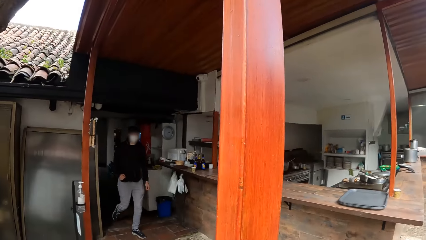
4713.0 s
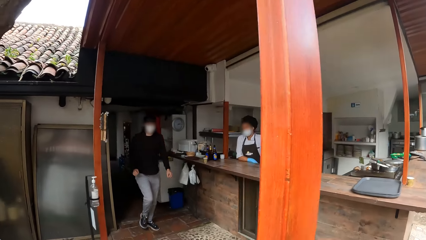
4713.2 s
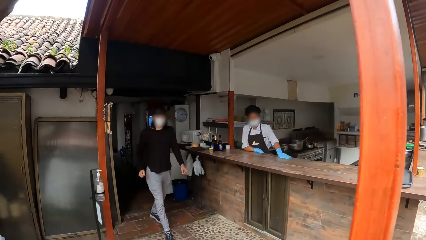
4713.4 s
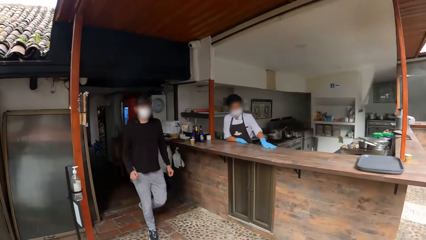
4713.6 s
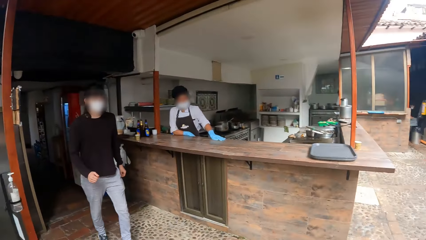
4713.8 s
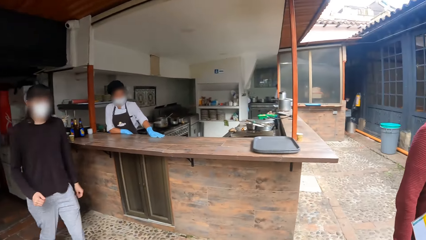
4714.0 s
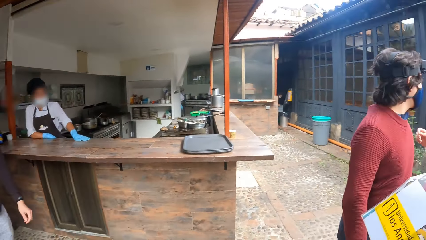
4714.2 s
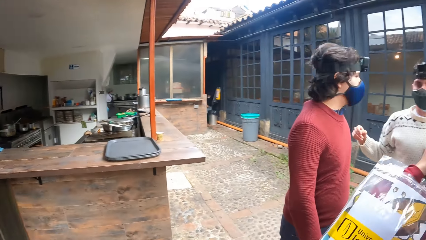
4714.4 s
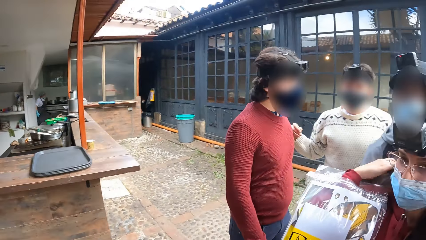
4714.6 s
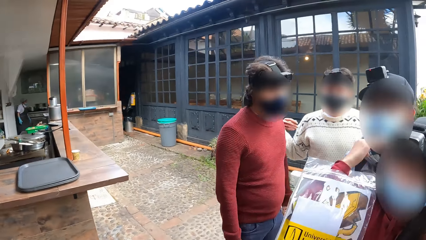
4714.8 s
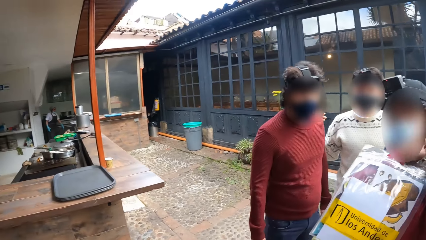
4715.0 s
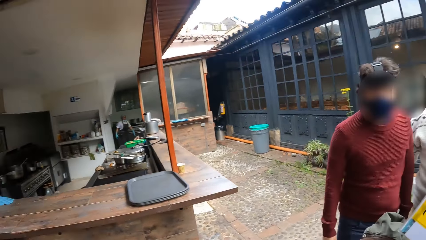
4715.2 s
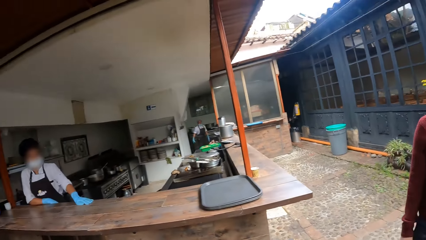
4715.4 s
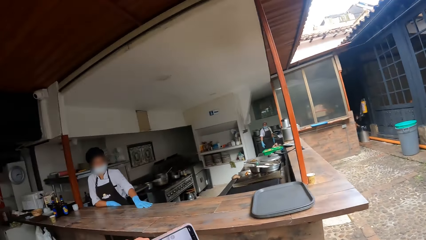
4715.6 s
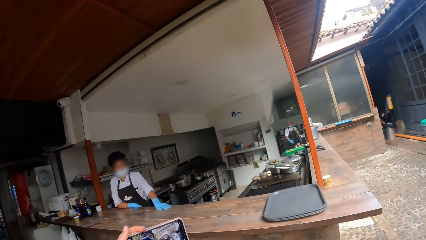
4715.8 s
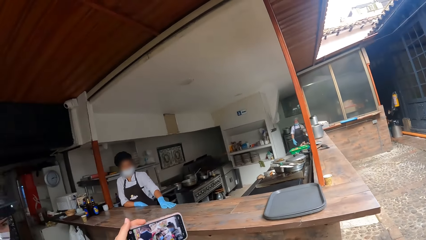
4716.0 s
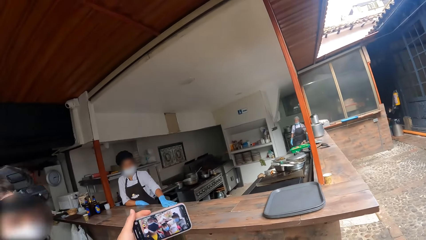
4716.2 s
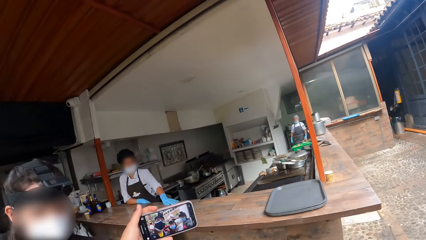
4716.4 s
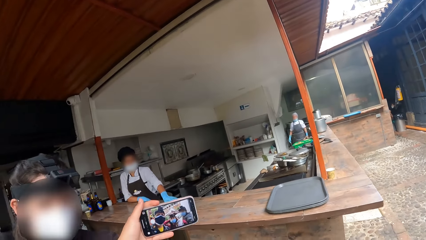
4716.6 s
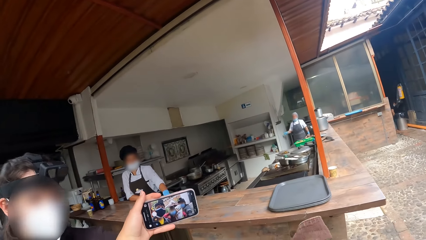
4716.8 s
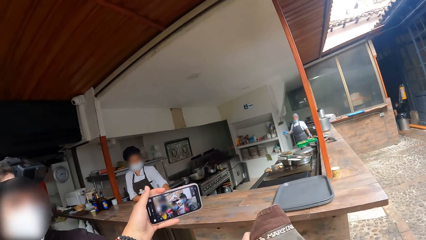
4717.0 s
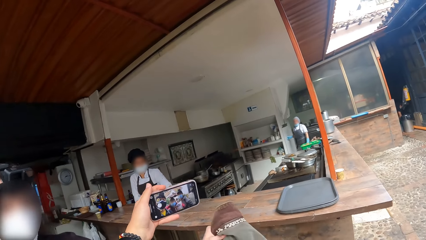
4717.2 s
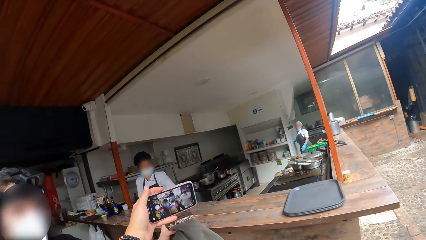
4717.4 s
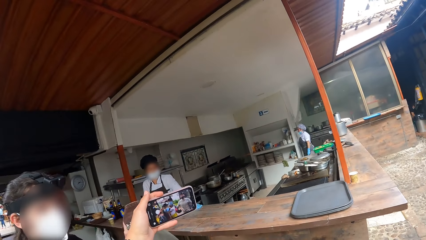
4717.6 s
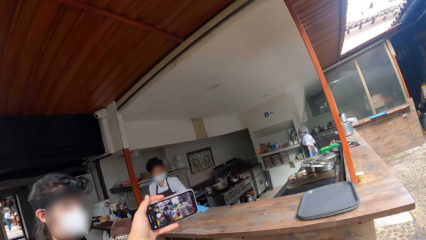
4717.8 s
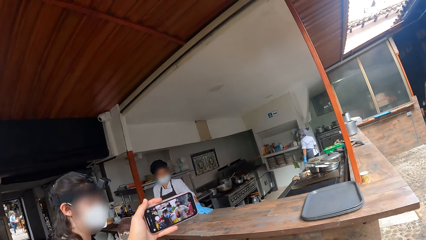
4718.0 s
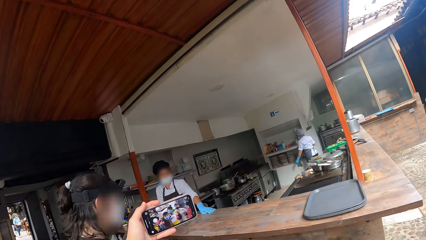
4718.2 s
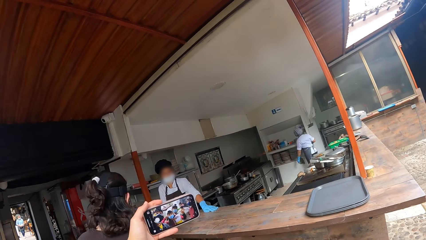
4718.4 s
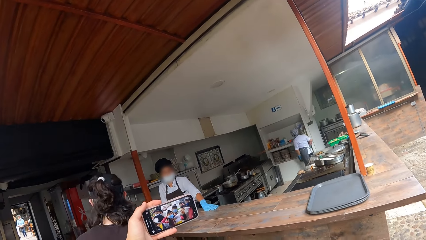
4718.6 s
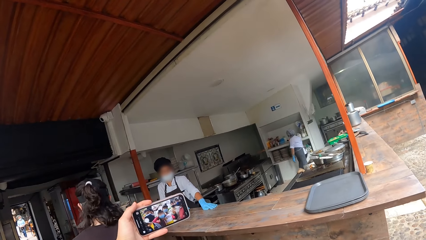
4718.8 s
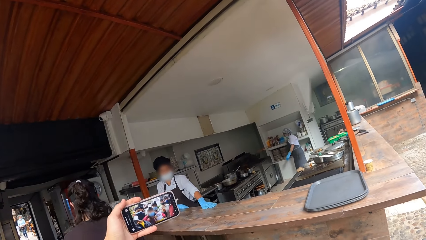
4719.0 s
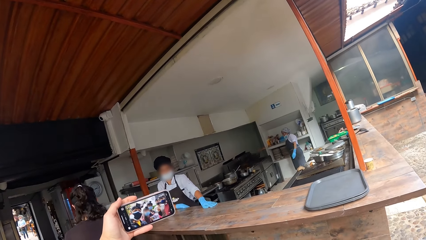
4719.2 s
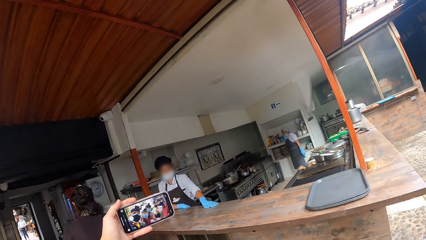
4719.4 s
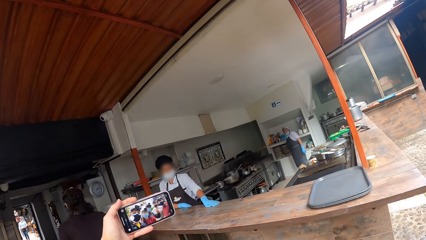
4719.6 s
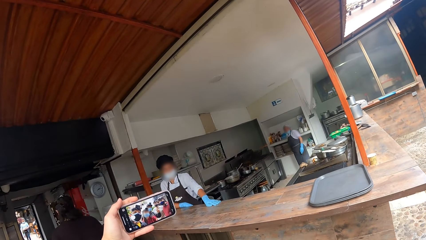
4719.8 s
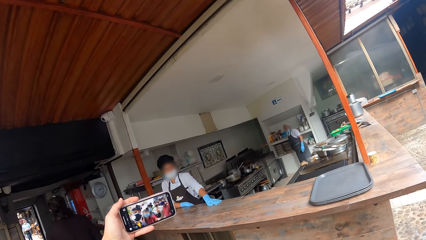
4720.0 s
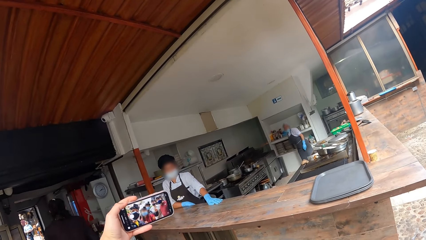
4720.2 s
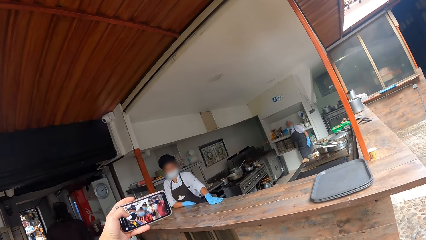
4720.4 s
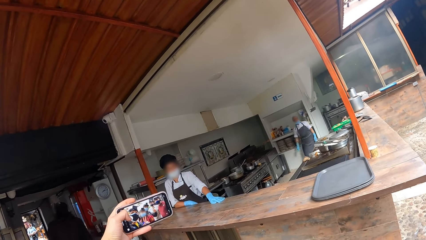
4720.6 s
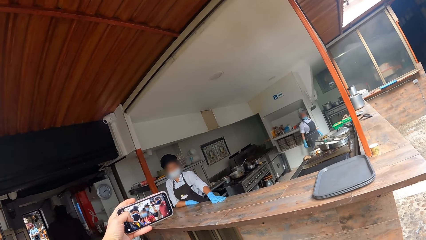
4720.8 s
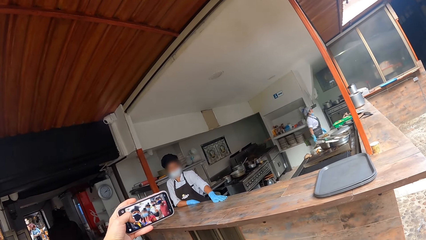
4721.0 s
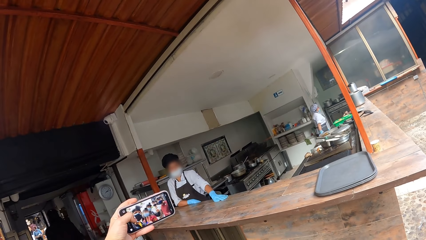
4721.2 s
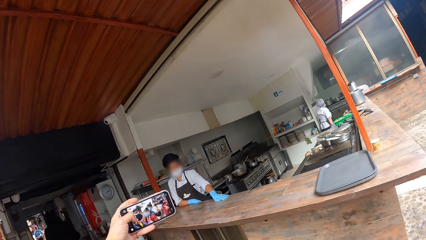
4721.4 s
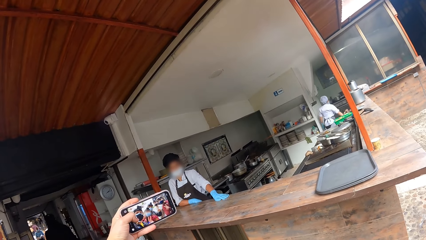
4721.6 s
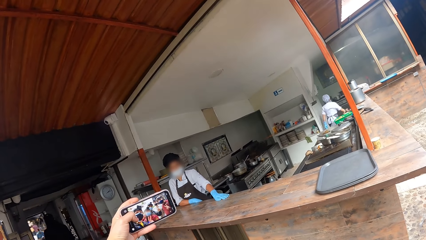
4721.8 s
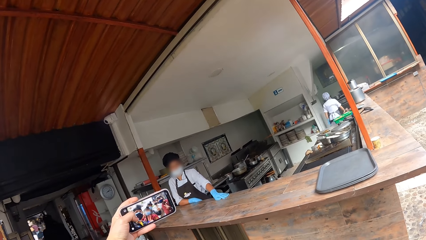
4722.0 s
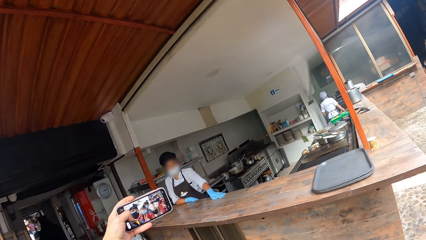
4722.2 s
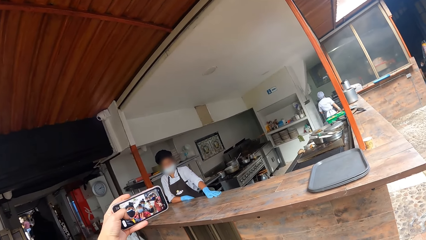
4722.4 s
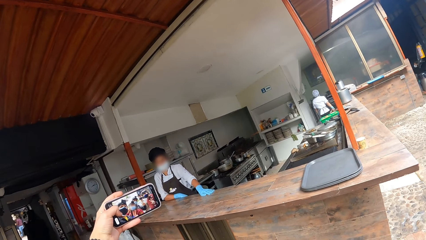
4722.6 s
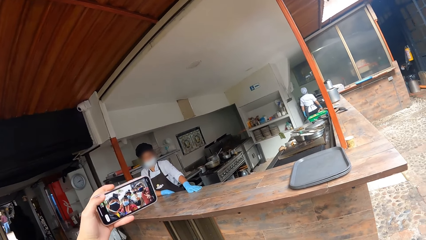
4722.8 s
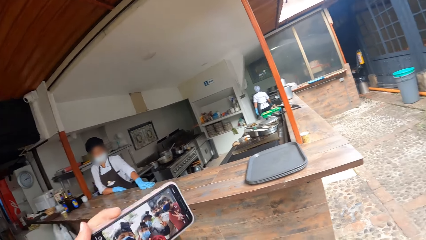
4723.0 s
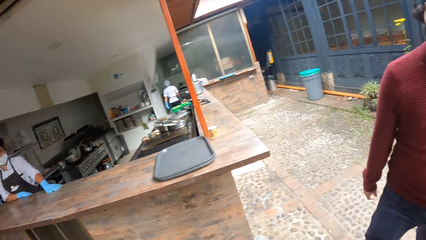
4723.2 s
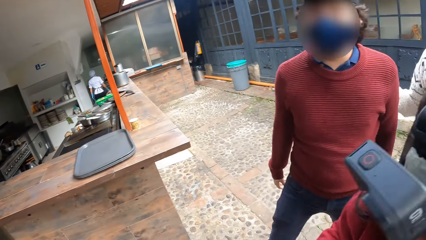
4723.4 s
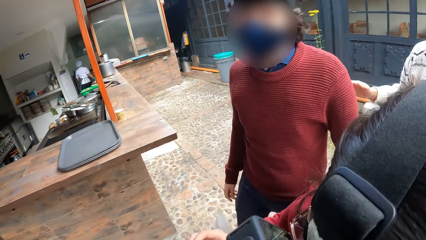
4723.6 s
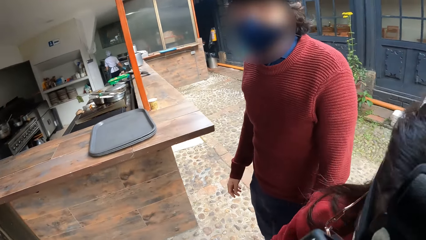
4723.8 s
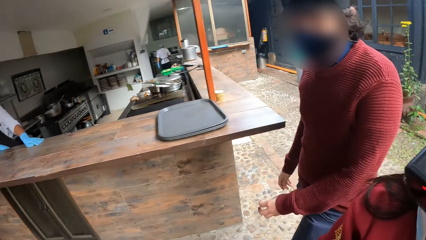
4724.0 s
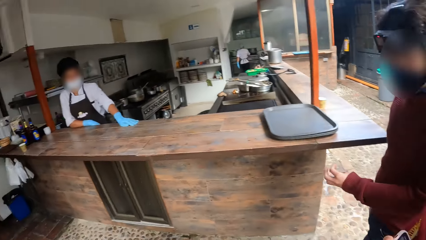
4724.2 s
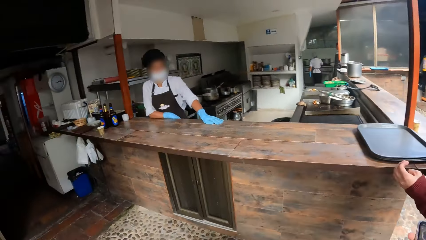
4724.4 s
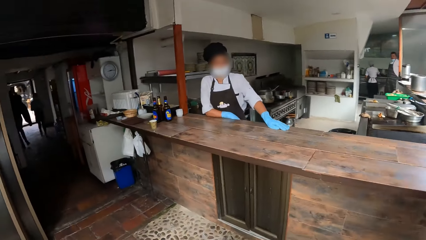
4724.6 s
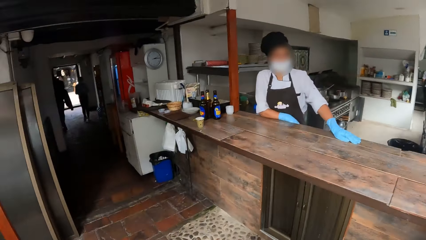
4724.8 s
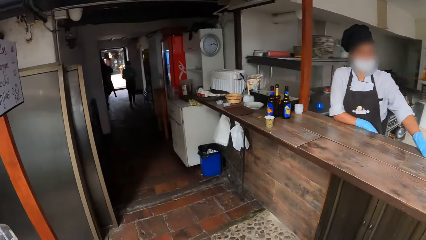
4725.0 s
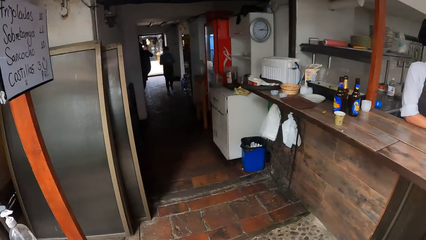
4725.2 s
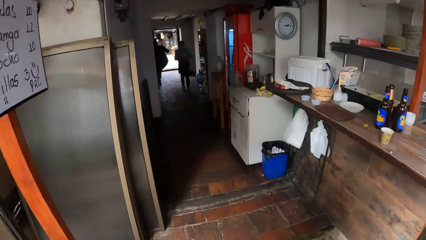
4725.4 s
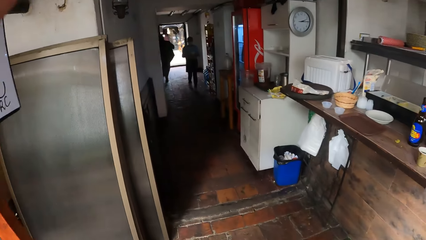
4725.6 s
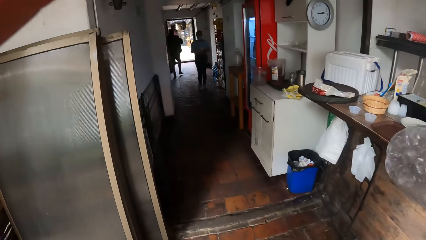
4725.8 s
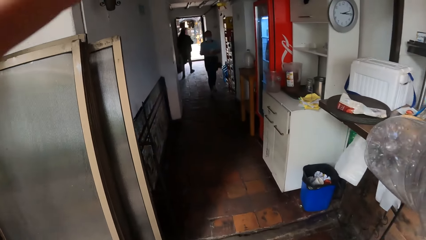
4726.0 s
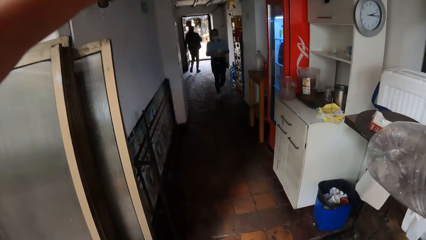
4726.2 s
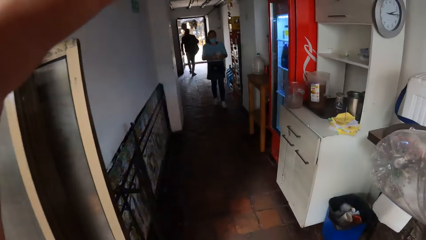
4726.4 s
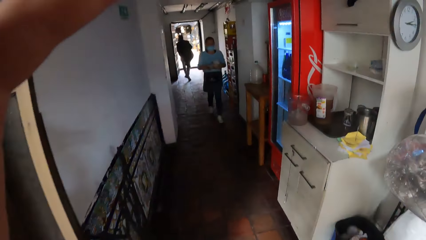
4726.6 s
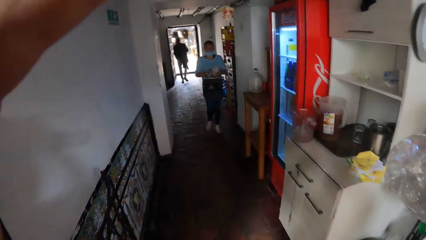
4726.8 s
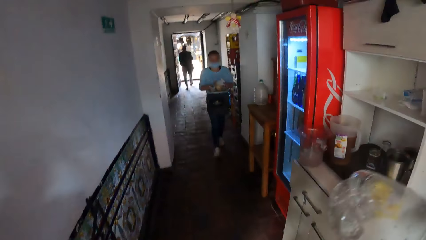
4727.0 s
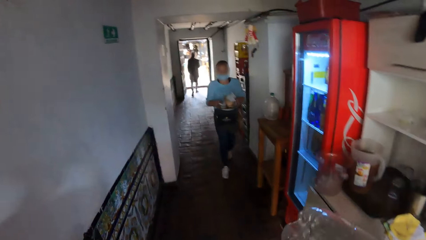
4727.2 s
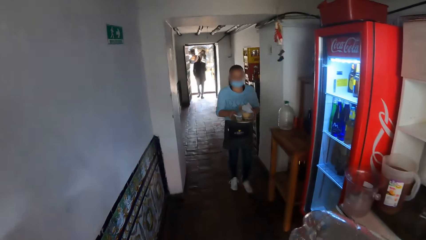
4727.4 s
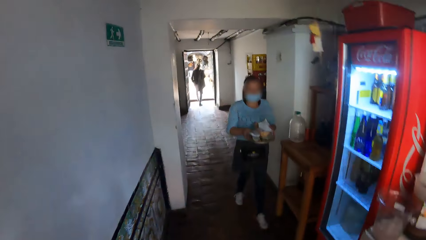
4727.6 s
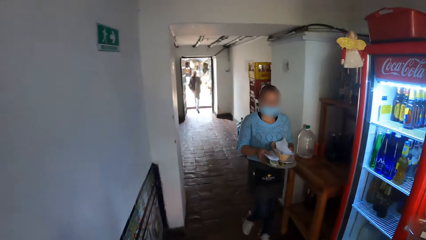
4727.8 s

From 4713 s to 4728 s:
The woman holds a mobile phone forward with her left hand. The camera wearer holds the mobile phone forward with his left hand. He operates the mobile phone with his left hand. He walks into a lobby with a group of people.
